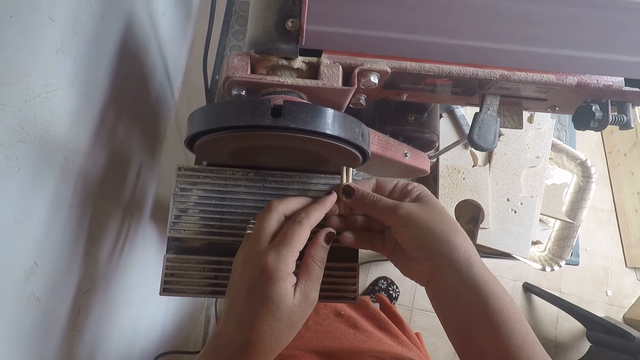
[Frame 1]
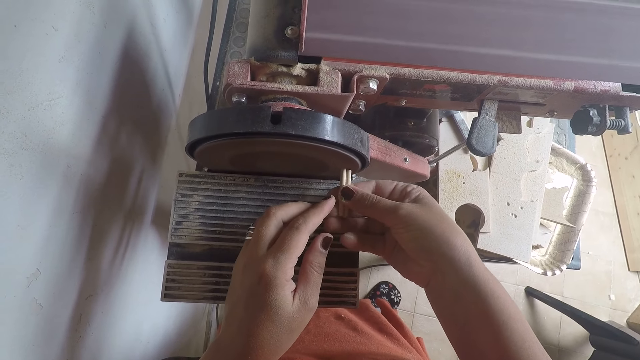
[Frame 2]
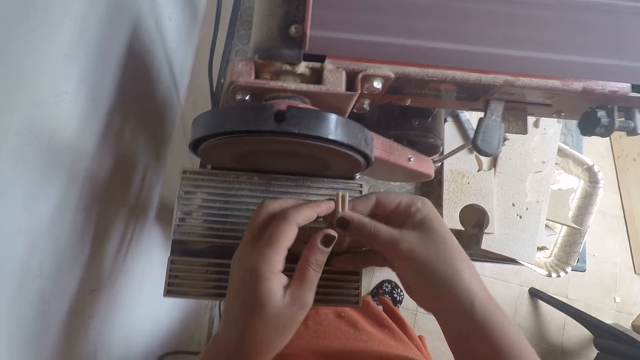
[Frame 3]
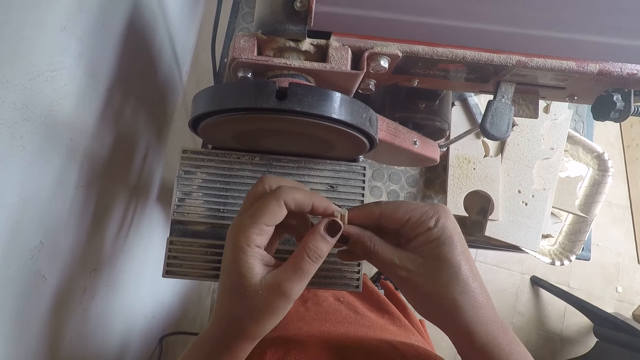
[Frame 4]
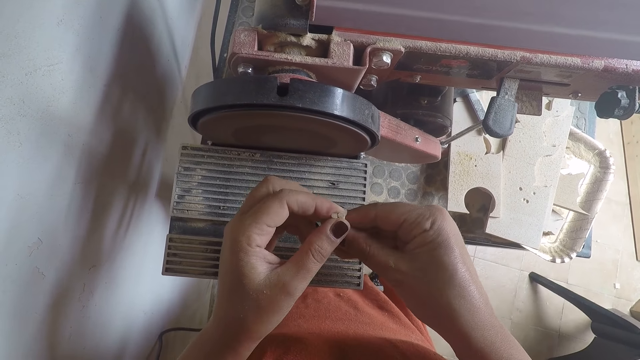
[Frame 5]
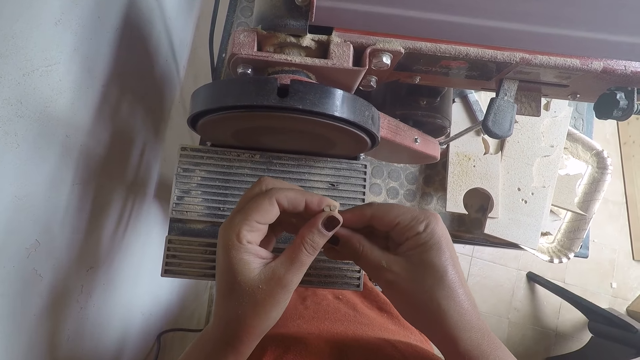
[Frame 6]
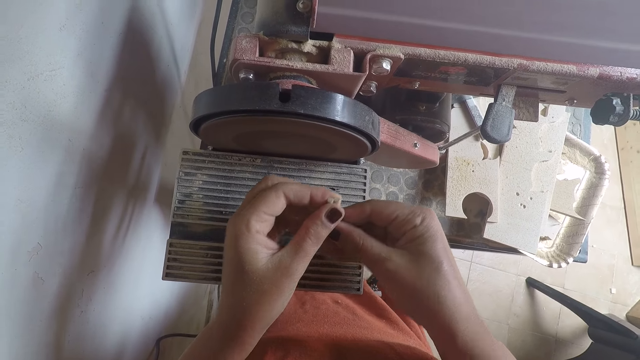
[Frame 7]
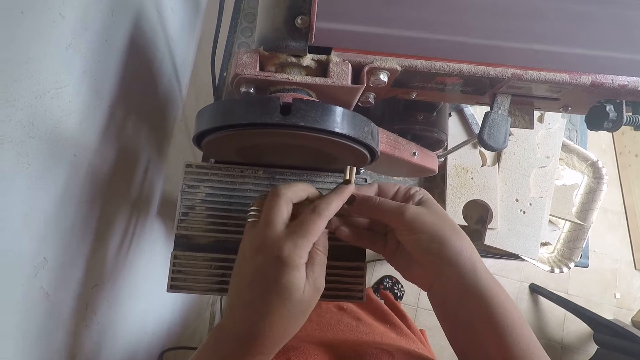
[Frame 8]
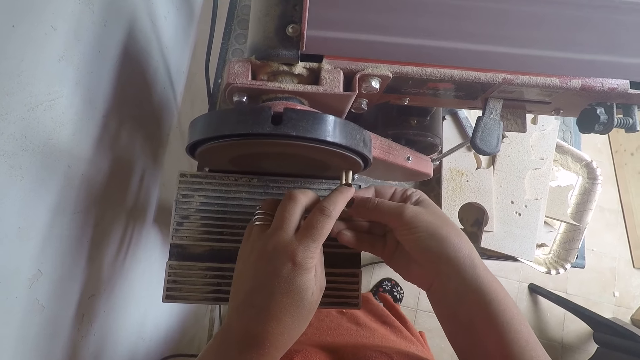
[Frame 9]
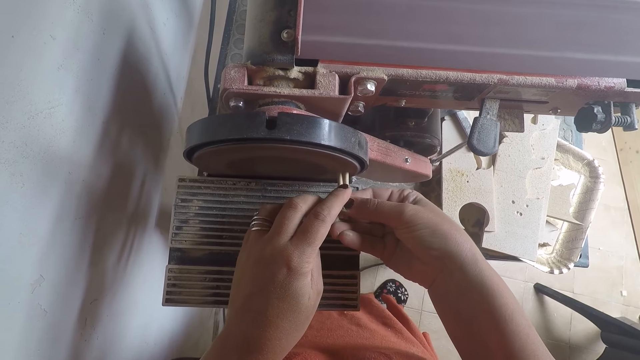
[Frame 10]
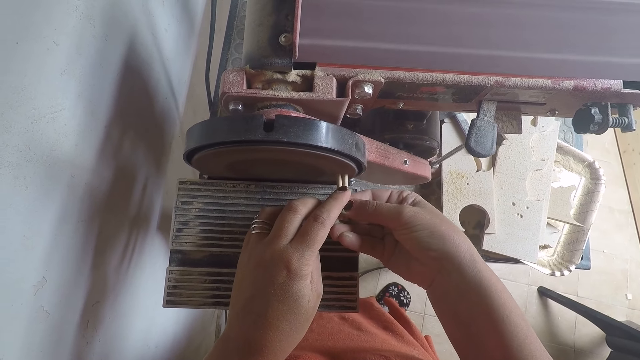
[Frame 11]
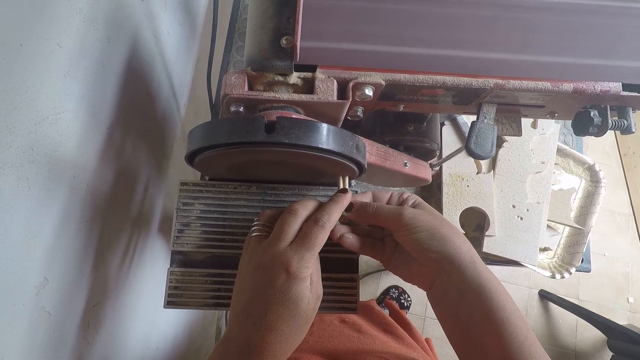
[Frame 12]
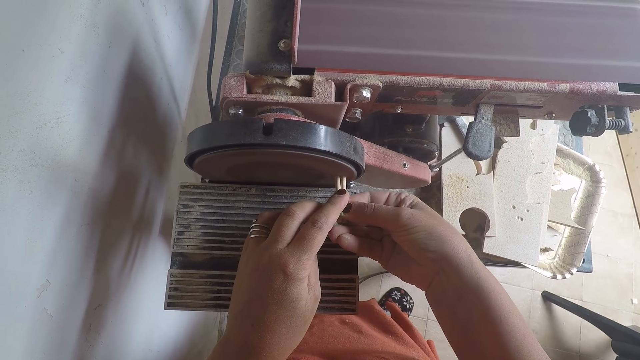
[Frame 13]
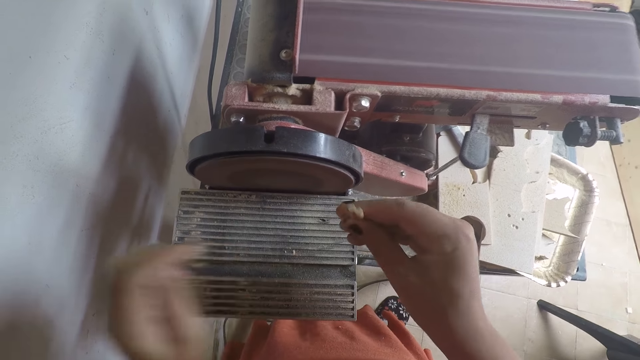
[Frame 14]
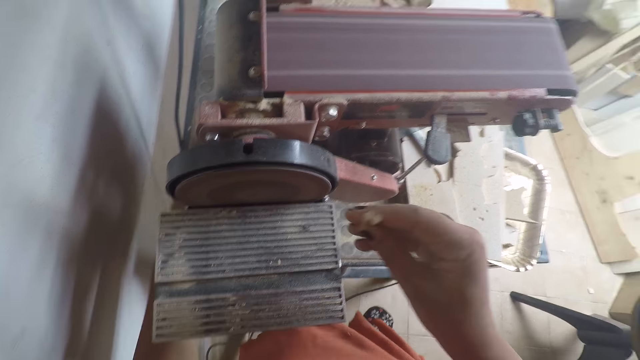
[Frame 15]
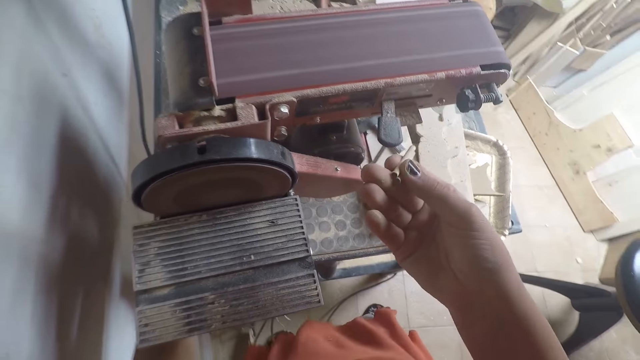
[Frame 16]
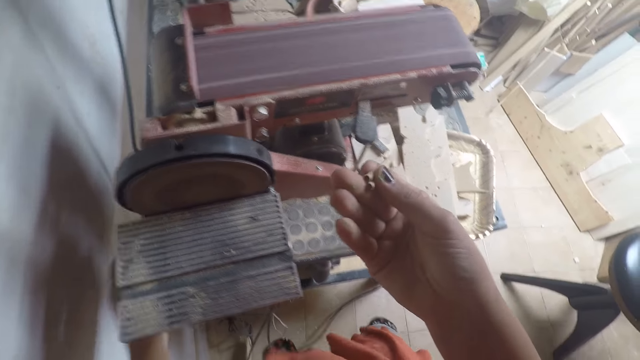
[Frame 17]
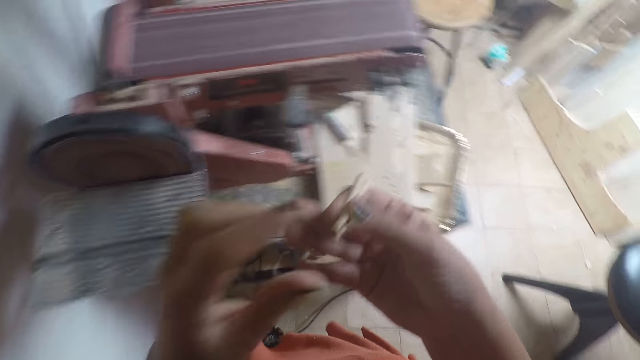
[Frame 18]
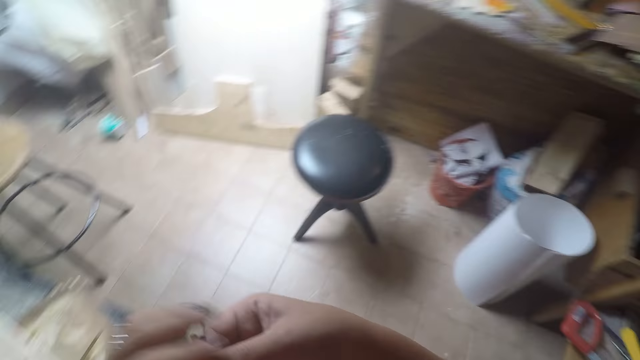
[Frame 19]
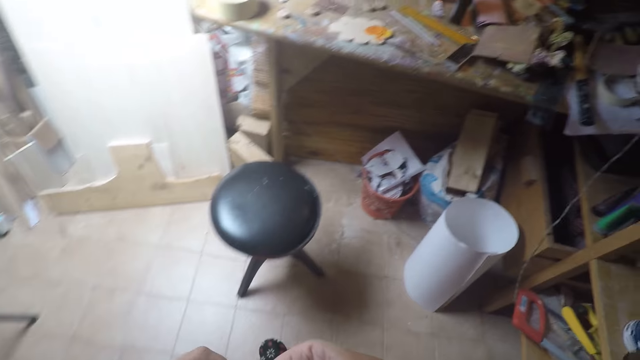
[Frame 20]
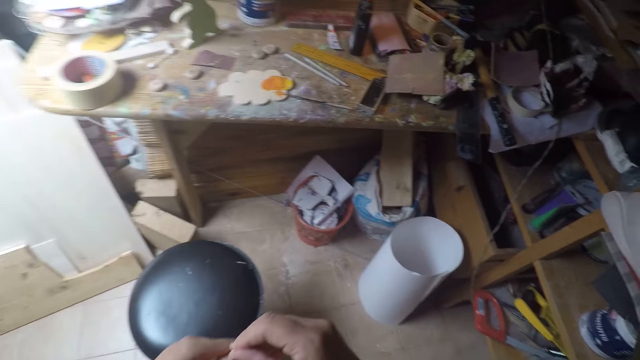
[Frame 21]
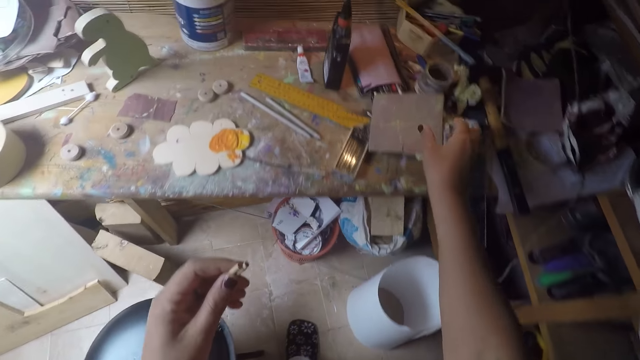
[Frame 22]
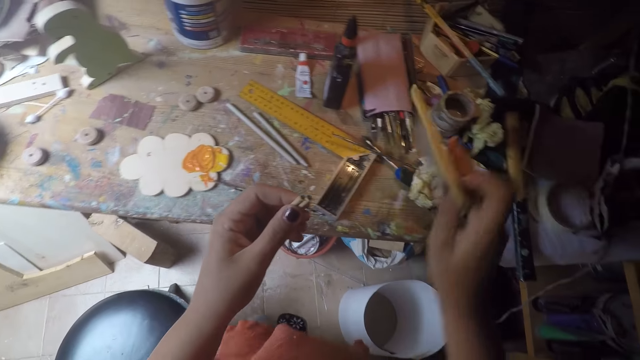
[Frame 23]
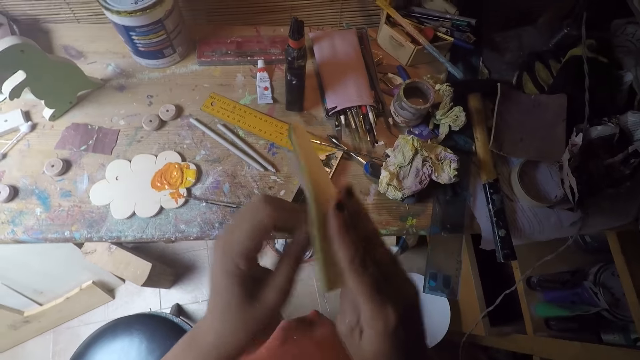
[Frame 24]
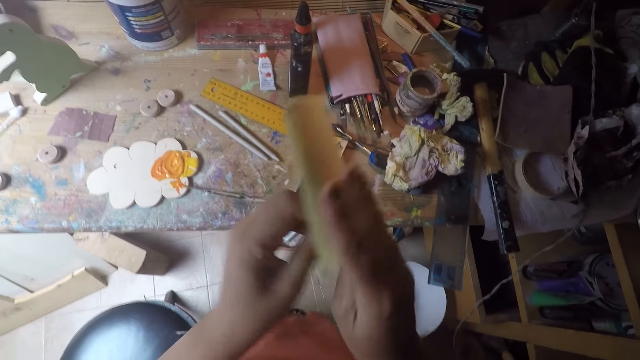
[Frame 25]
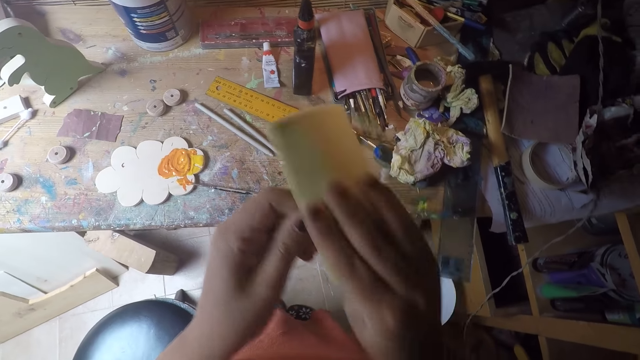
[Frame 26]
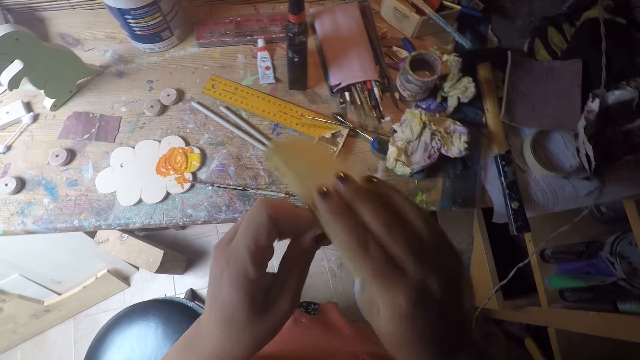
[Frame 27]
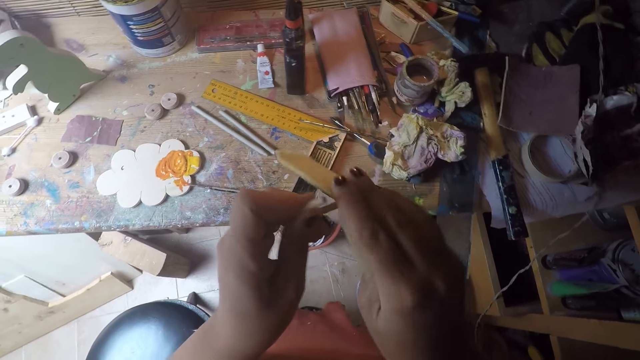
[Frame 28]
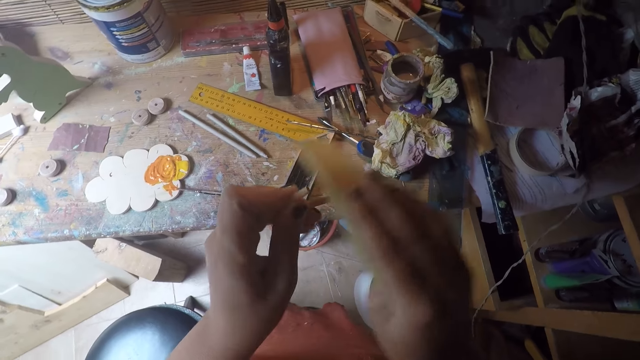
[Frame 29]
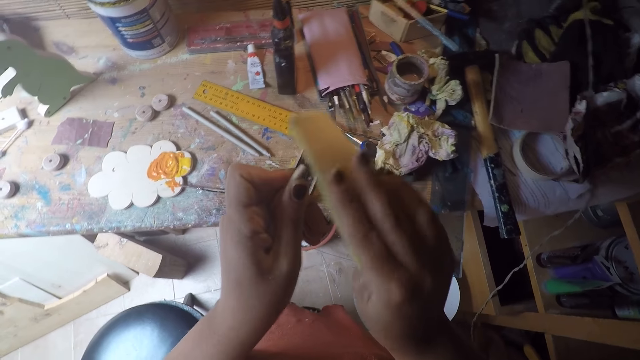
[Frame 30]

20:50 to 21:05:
The camera wearer smoothens the edges of the rods on a plane or sandpaper machine. She aligns the rods. She files the short sticks in both hands with the sandpaper machine. She raises the short sticks in both hands. She puts off the sandpaper machine with her left hand. She adjusts the plane. She moves the short sticks in her right hand to her left hand. She walks in a workshop. She picks up the sandpaper on the table with her right hand. She sandpapers the short sticks in her left hand with the sandpaper in her right hand.

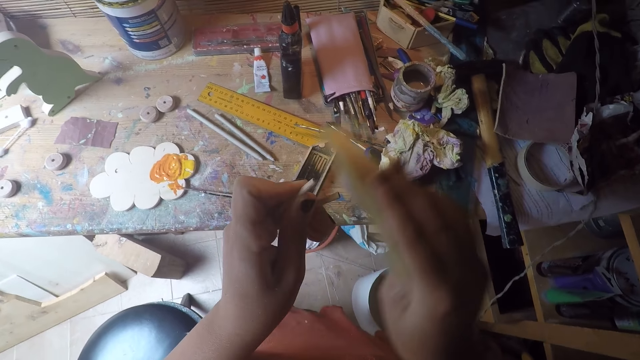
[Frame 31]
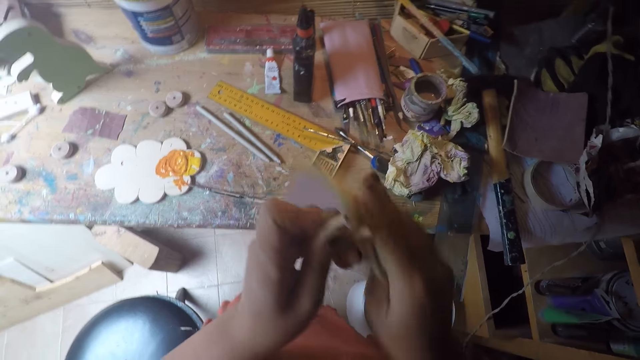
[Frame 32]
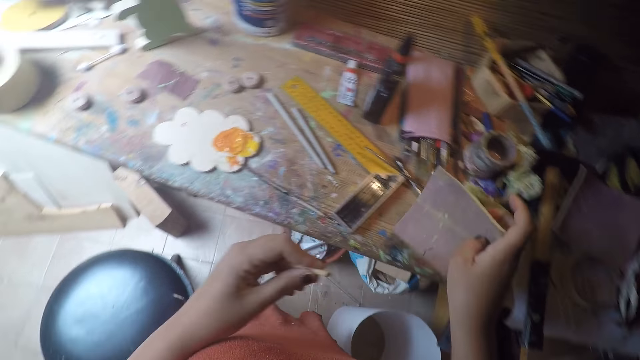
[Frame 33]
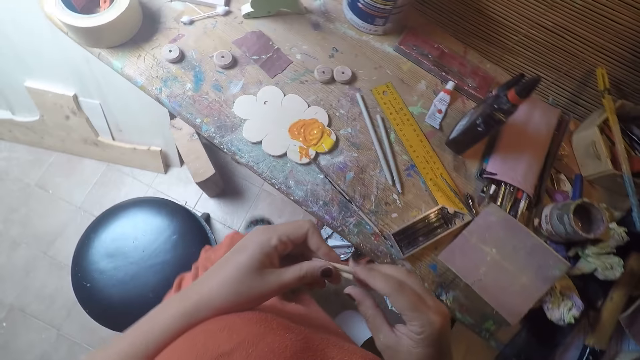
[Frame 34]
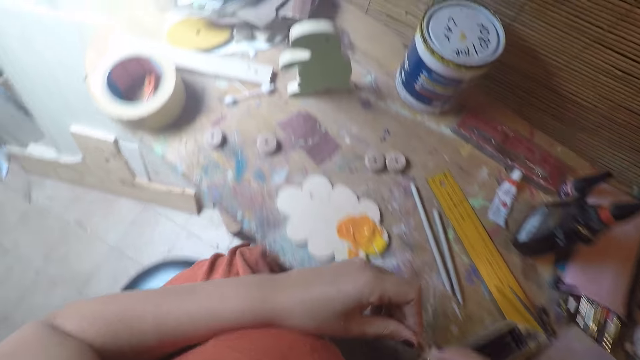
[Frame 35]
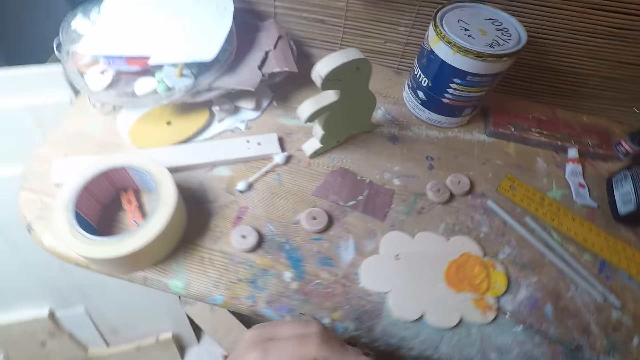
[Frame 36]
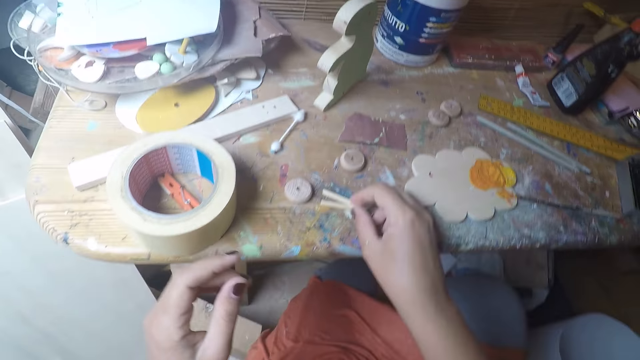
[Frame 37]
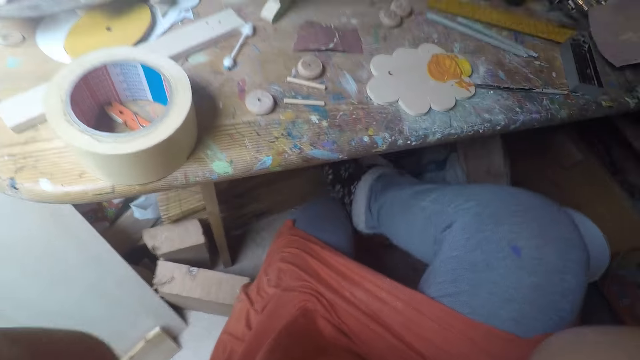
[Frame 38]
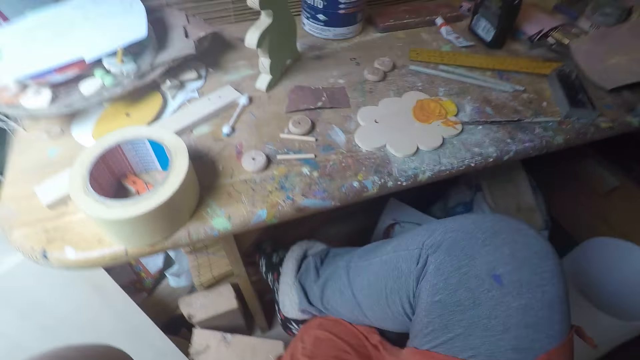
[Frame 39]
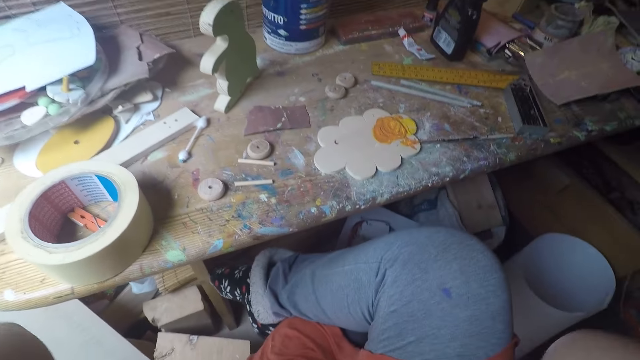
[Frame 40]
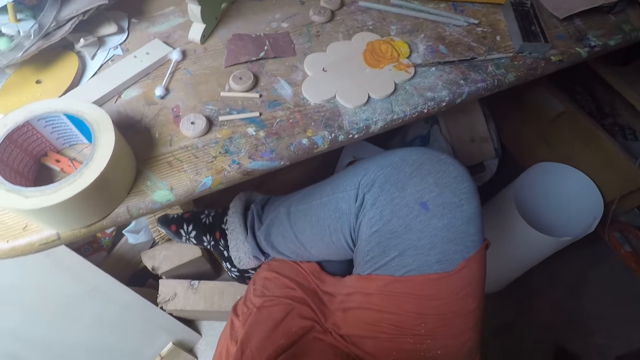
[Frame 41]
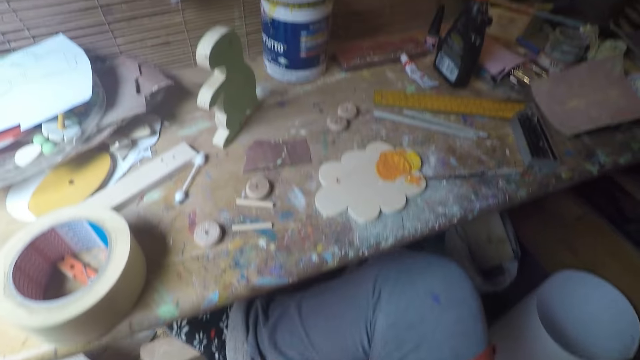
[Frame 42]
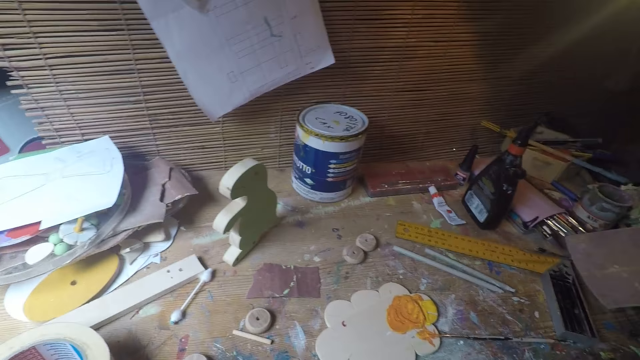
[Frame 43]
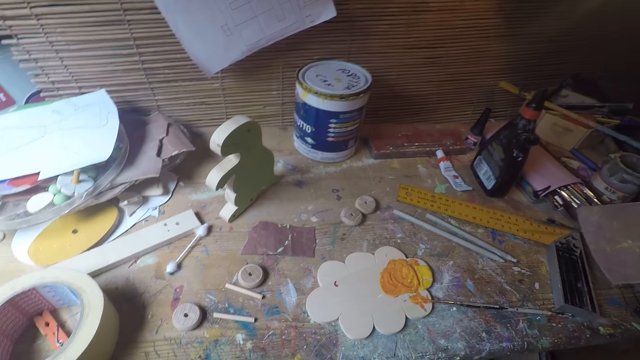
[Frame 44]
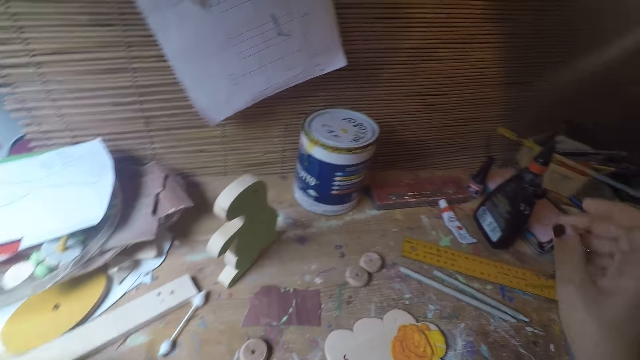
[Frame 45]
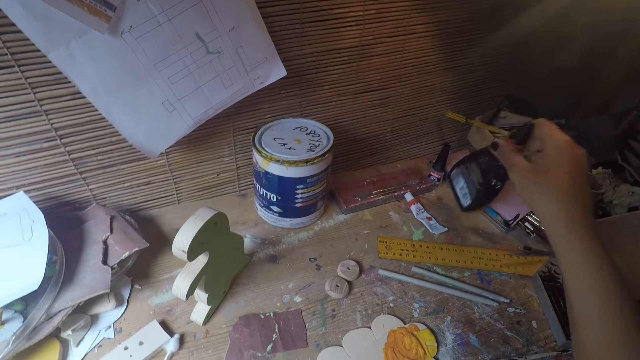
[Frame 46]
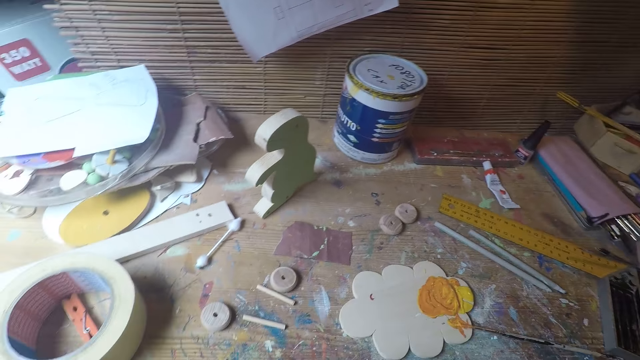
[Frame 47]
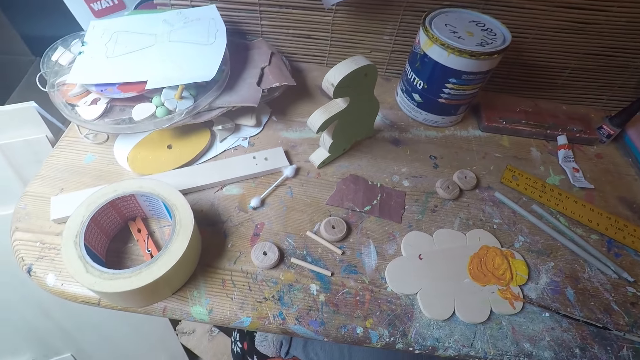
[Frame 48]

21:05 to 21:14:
The camera wearer drops the sandpaper in her right hand on the table. She moves the short sticks in her left hand to her right hand. She sits on a stool. She drops the short sticks in her right hand on the table. She touches her camera with both hands. She crosses the legs. She picks up a bottle of glue on the table with her right hand.
